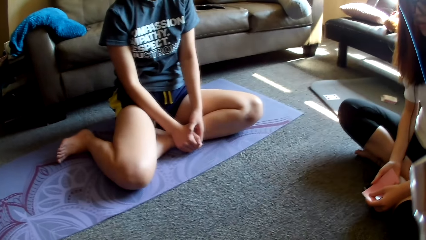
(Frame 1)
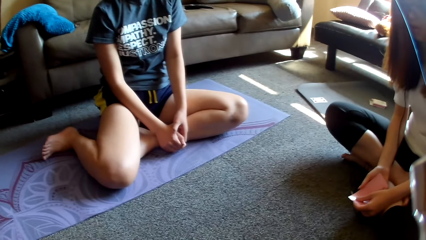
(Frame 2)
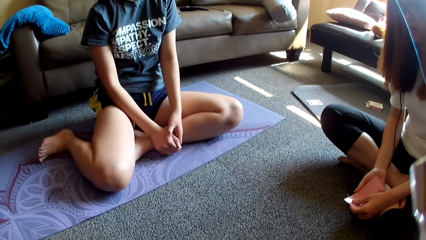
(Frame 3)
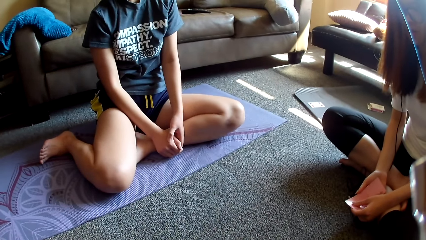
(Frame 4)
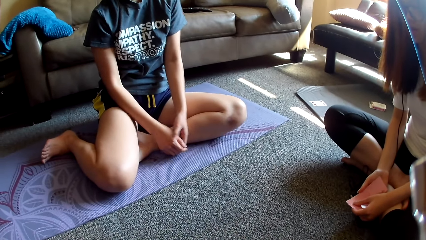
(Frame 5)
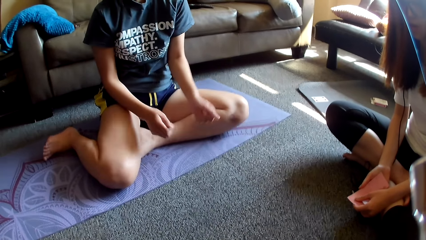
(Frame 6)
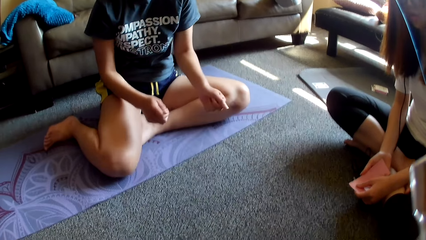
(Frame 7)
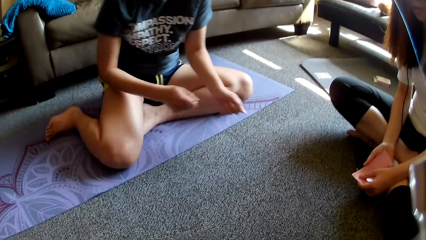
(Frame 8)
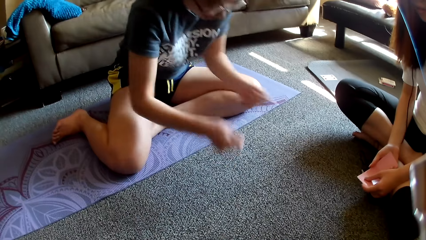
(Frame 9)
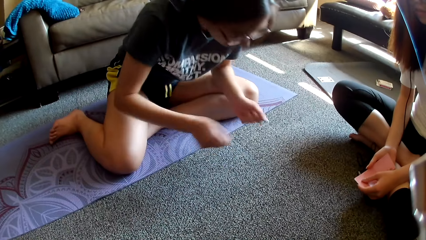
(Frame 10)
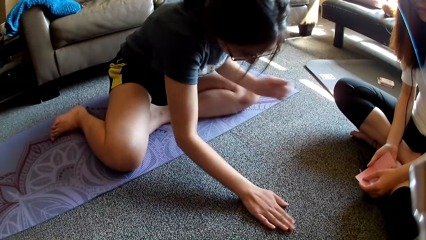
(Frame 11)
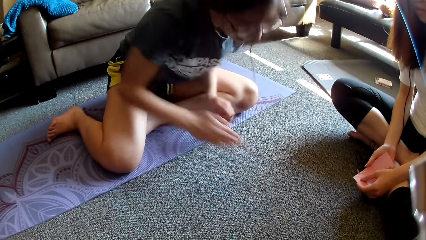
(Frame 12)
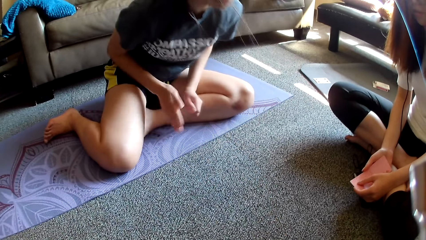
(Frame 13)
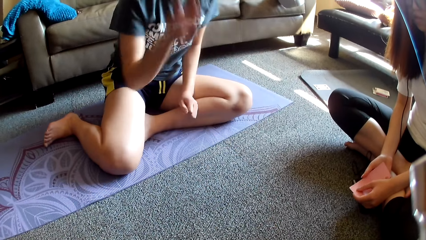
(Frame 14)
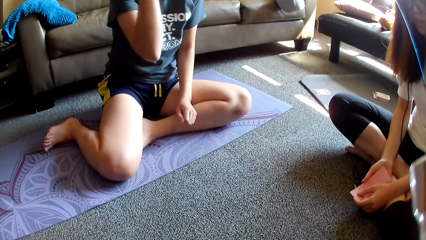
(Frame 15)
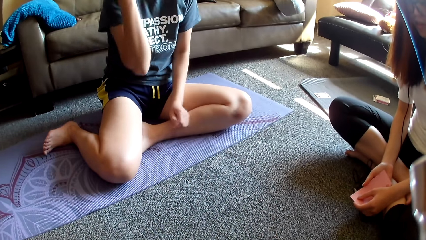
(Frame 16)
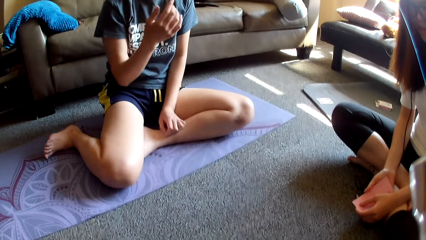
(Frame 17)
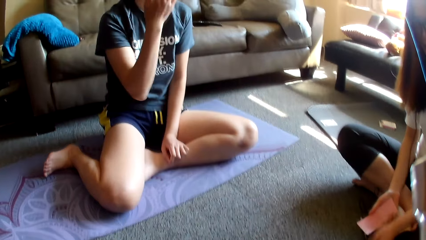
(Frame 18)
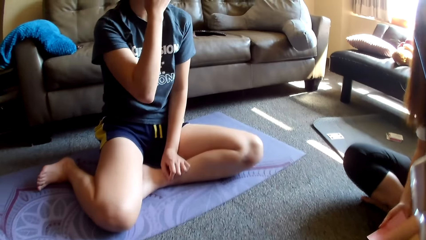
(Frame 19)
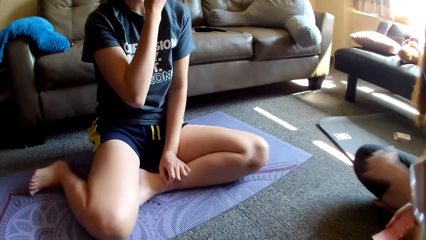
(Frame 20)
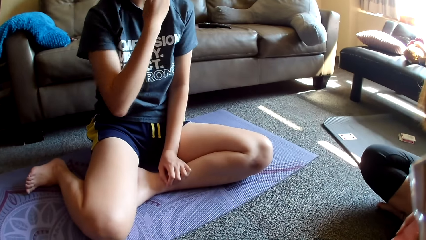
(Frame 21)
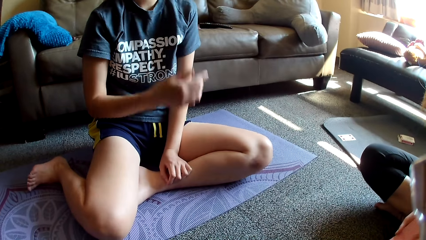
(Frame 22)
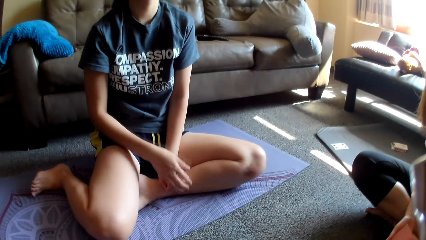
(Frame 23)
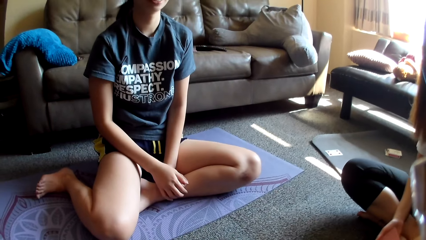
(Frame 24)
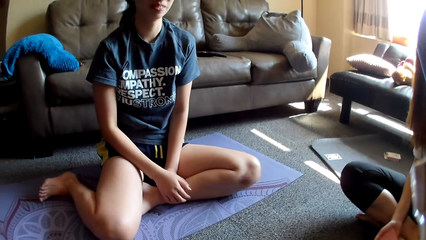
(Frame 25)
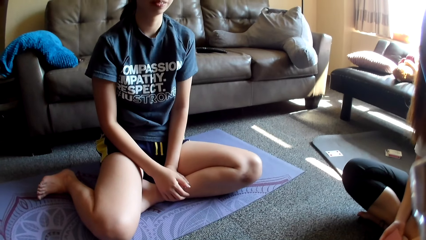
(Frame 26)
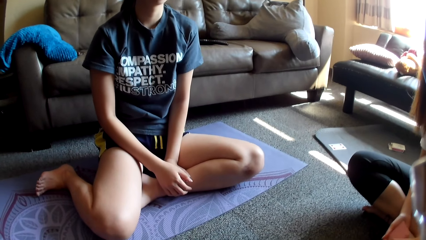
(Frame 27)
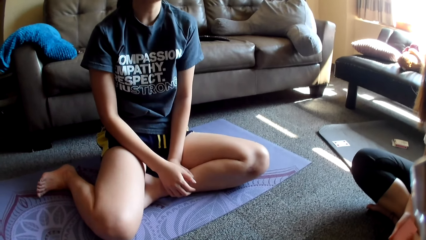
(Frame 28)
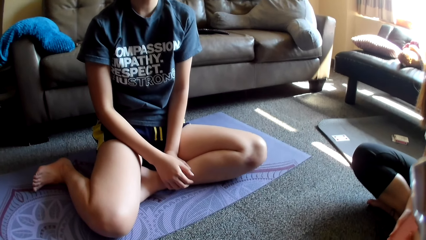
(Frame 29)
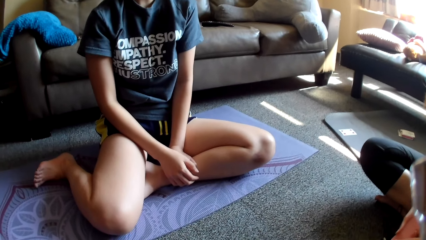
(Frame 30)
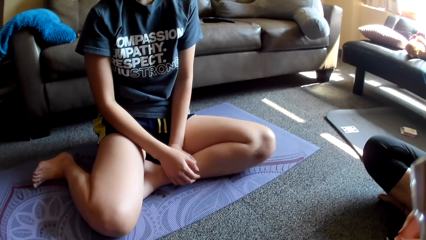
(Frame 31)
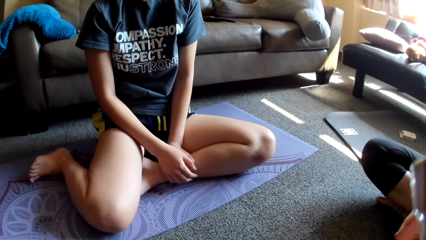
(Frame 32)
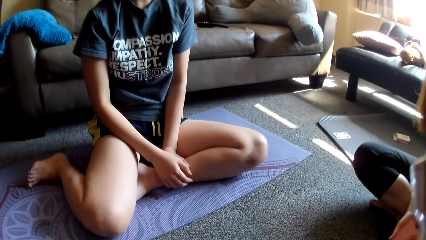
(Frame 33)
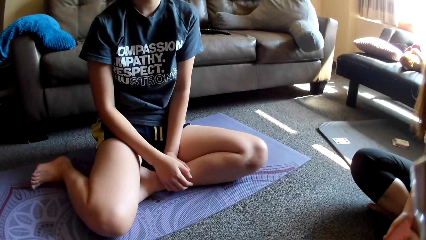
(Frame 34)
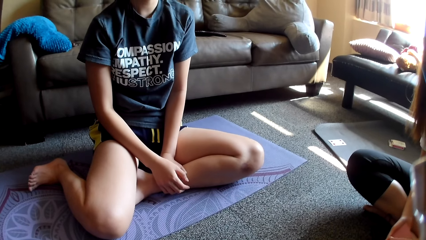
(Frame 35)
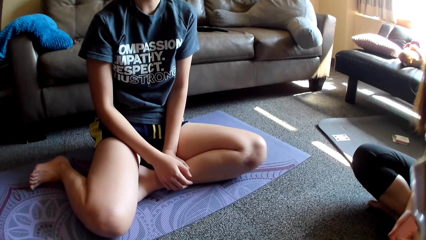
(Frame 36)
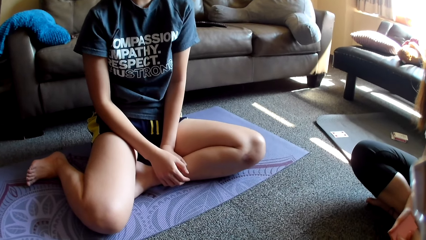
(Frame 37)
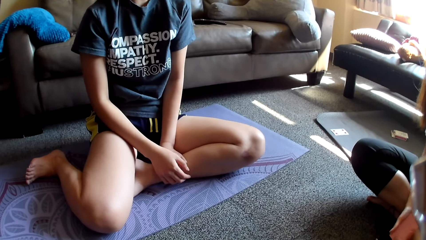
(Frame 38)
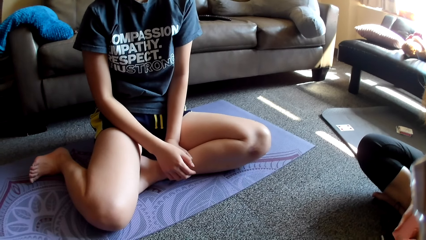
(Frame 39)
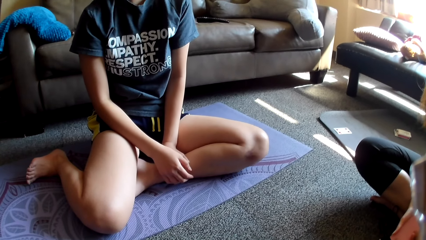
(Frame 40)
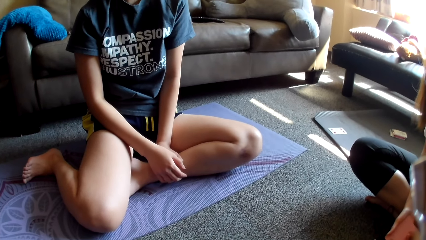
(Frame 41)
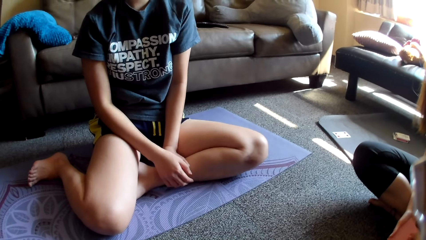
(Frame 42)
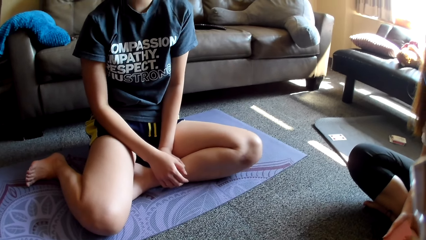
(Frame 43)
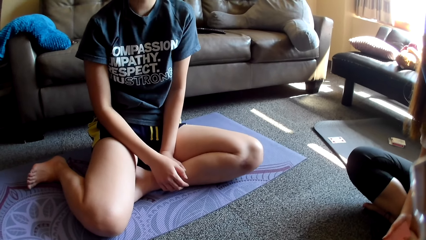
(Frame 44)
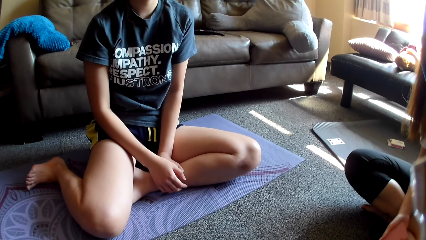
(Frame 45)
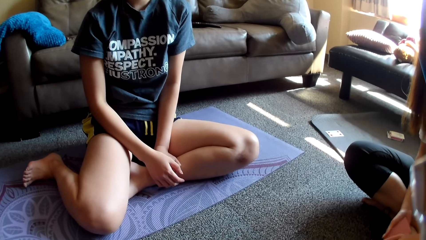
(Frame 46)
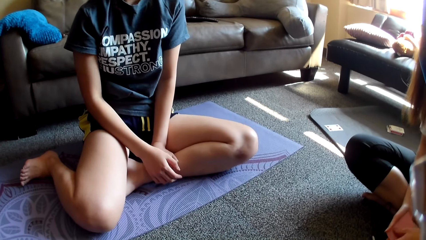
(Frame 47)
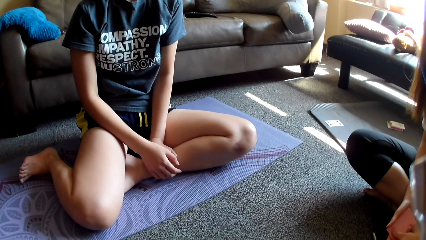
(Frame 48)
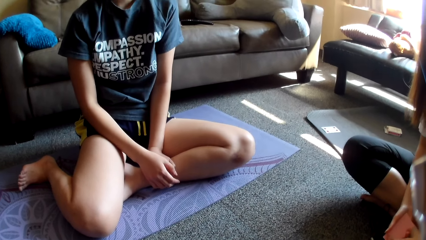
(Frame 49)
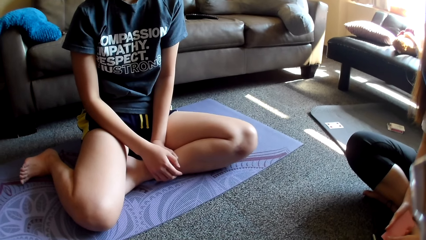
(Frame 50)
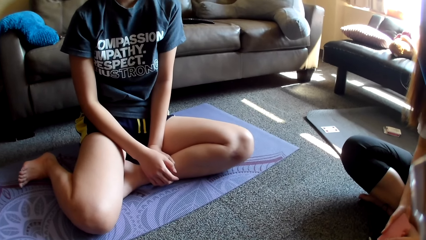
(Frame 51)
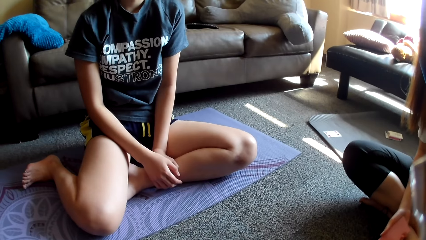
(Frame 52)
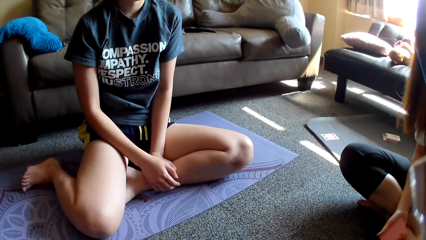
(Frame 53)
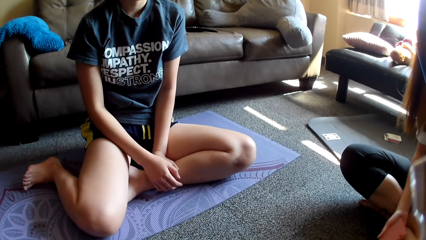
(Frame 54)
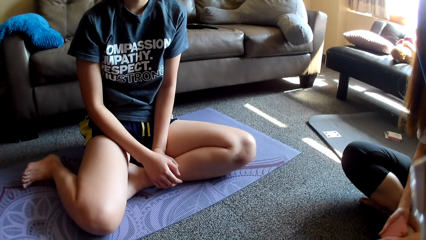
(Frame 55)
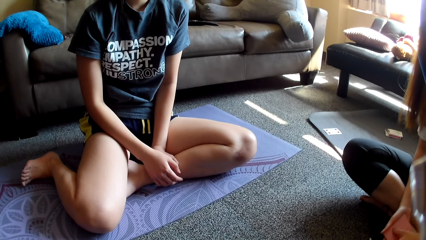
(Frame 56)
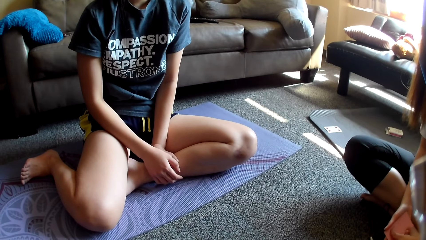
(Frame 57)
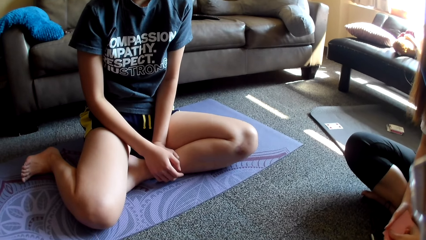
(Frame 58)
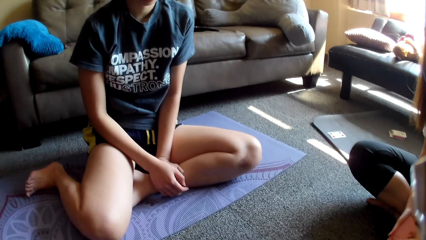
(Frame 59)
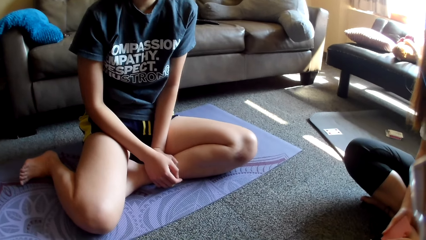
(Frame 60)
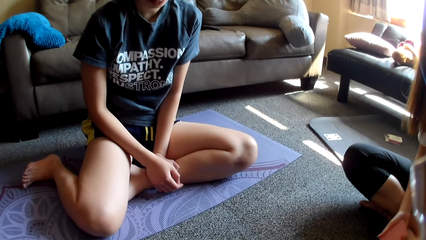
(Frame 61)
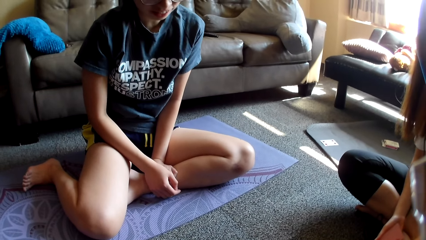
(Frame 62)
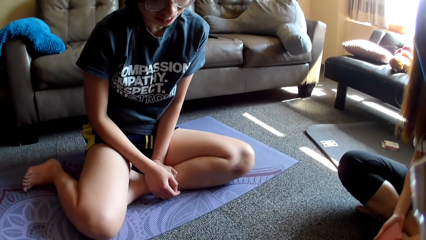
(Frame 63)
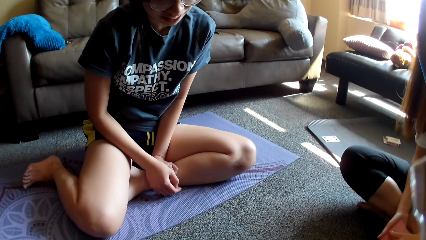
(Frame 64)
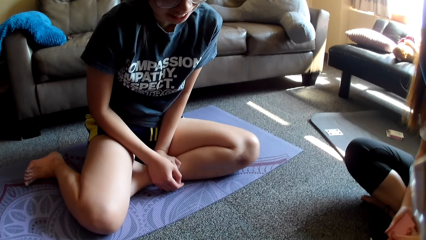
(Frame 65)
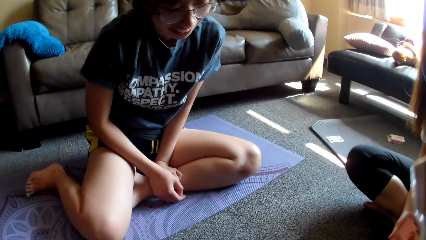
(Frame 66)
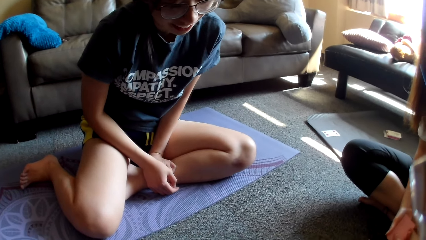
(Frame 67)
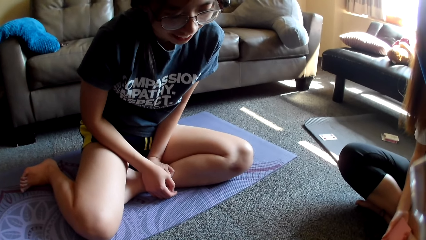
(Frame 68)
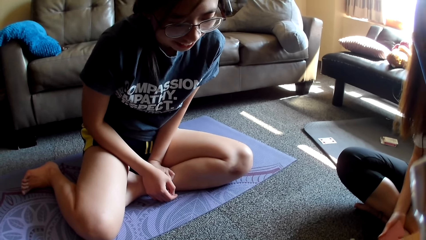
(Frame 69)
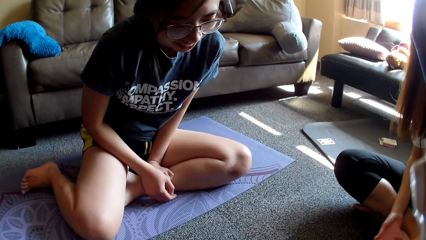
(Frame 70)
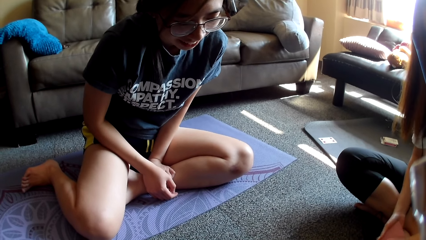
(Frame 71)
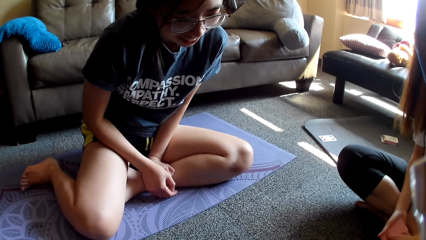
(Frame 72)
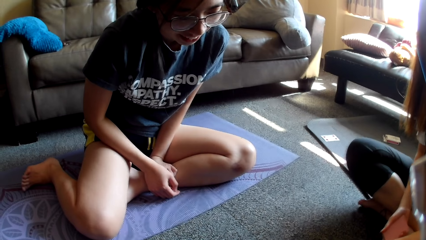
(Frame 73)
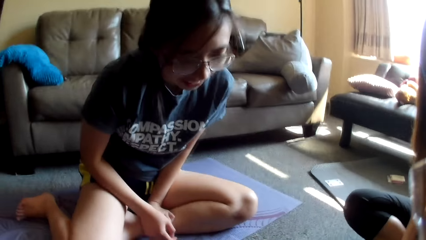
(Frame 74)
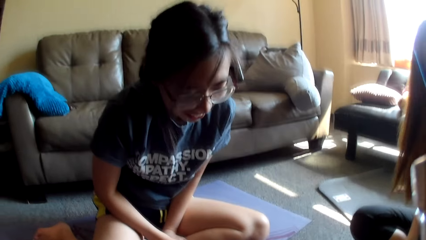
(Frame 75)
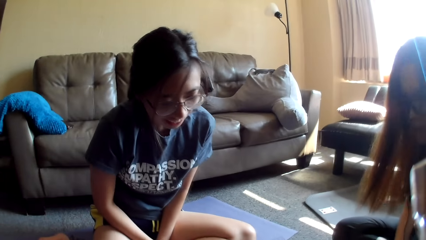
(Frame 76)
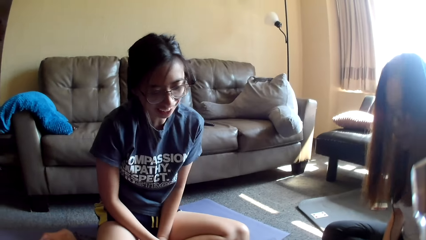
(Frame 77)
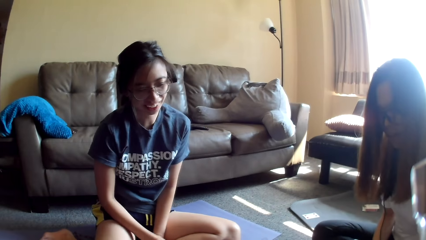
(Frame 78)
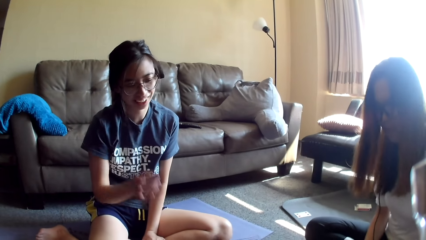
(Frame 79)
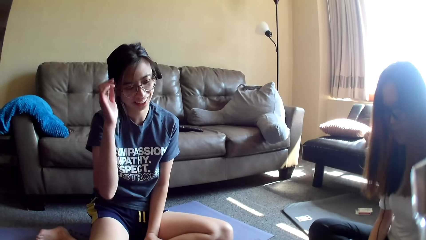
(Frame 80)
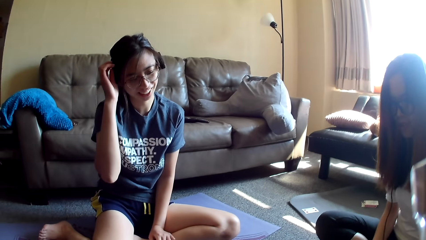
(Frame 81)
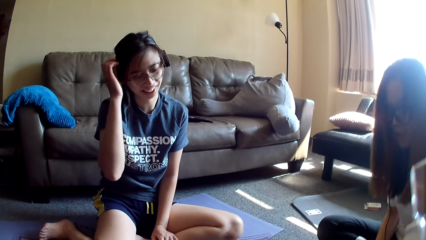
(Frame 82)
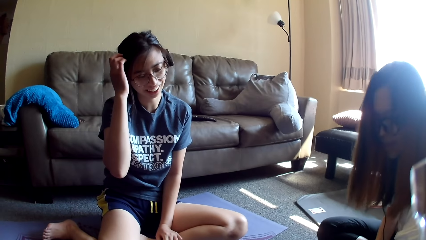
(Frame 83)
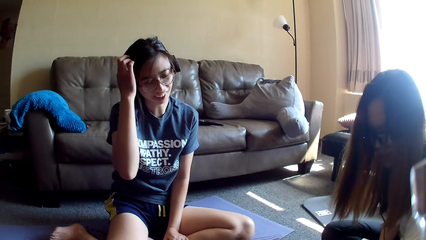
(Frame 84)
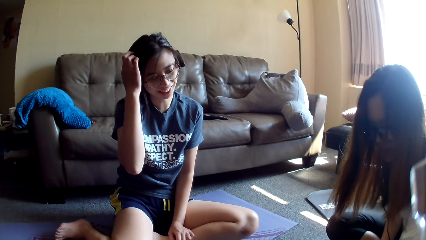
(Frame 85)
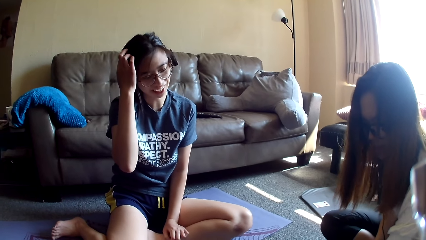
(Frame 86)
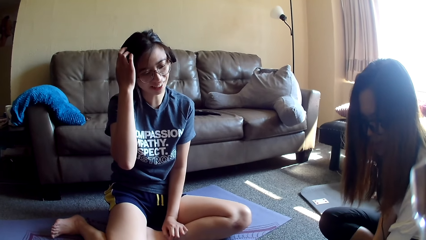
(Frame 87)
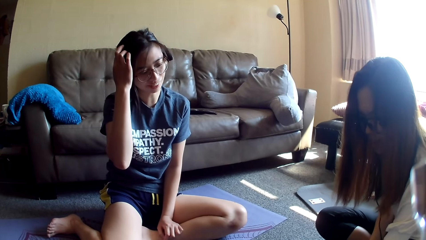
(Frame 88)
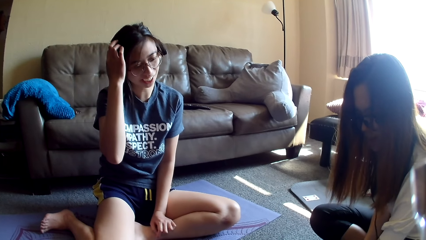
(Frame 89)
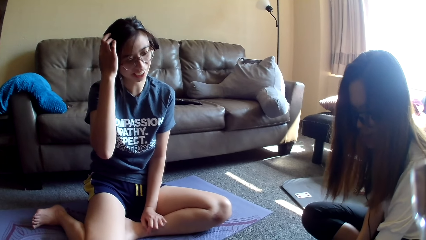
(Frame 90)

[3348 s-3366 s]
A lady moves both hands, hits the floor, swings around, touches the face and moves a hand along the face. Another lady moves a hand. The first lady lowers a hand, dances and leans forward. The other lady places a card on the floor. The first lady touches her hair.
